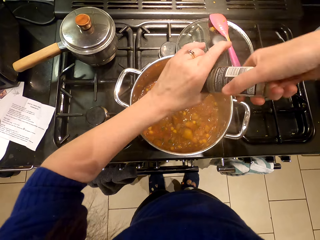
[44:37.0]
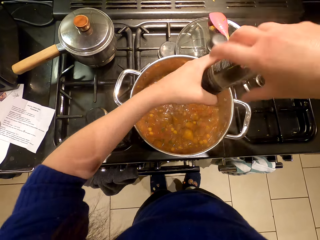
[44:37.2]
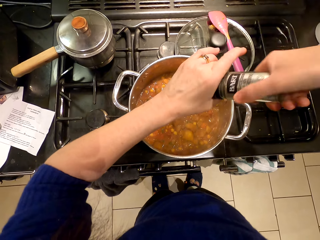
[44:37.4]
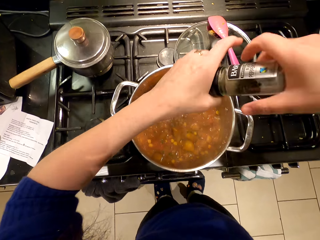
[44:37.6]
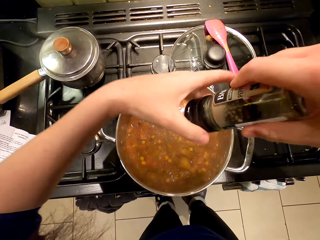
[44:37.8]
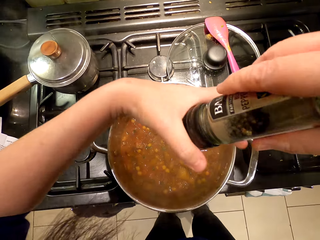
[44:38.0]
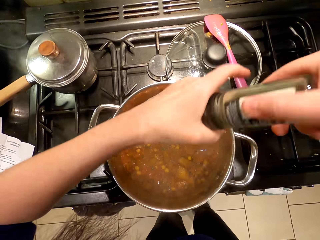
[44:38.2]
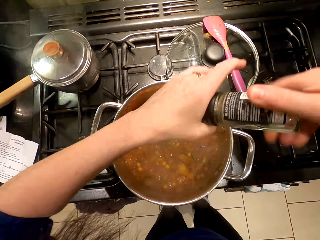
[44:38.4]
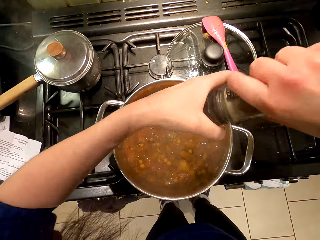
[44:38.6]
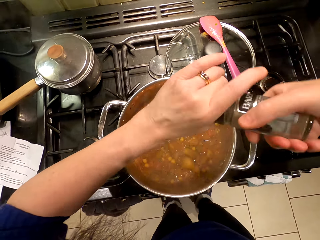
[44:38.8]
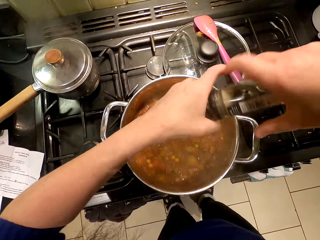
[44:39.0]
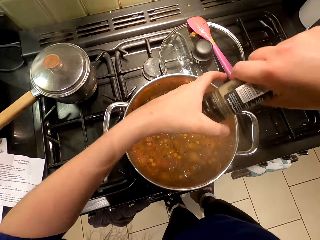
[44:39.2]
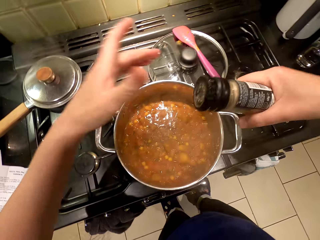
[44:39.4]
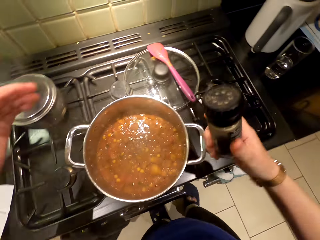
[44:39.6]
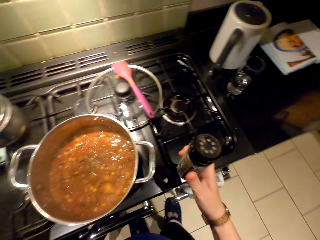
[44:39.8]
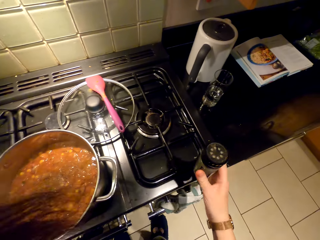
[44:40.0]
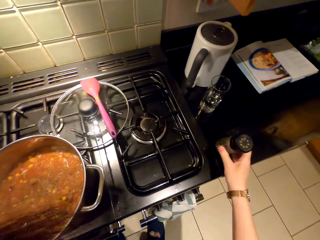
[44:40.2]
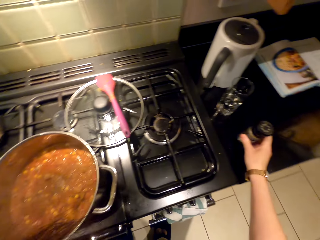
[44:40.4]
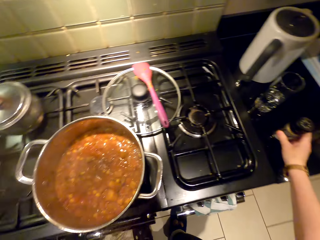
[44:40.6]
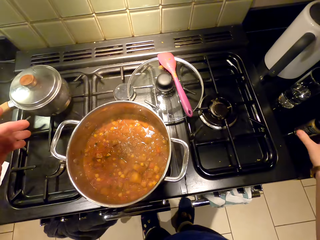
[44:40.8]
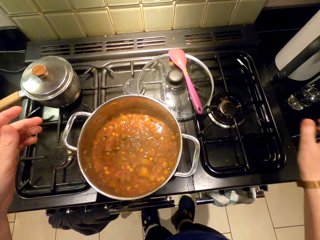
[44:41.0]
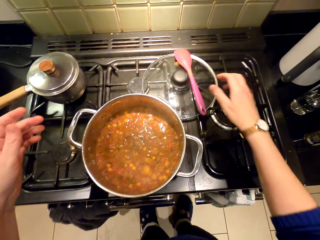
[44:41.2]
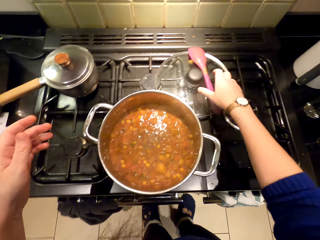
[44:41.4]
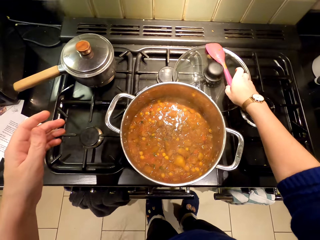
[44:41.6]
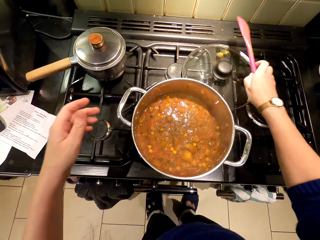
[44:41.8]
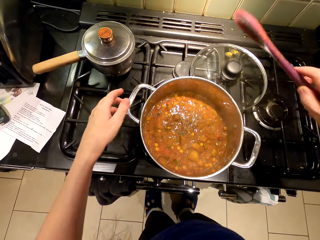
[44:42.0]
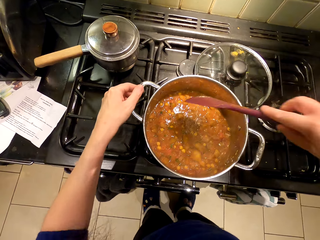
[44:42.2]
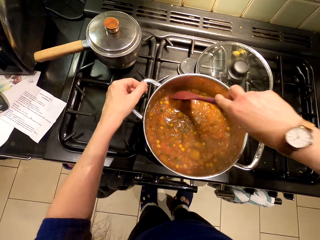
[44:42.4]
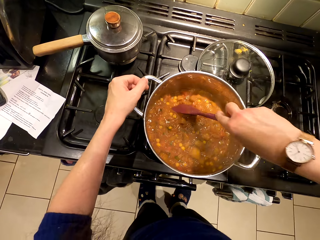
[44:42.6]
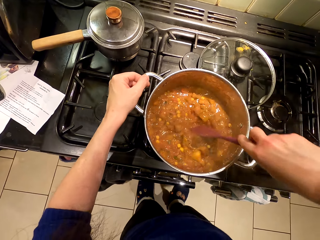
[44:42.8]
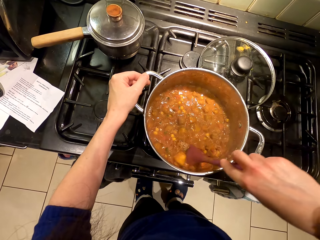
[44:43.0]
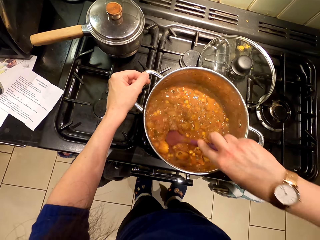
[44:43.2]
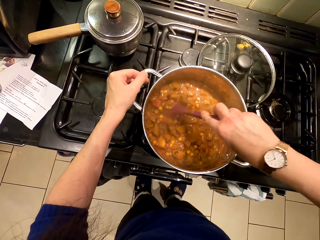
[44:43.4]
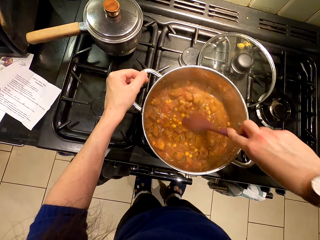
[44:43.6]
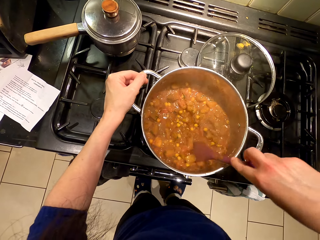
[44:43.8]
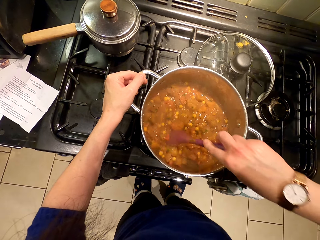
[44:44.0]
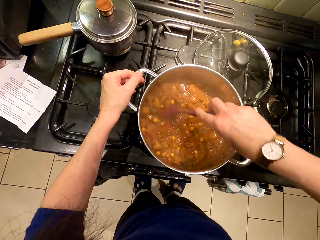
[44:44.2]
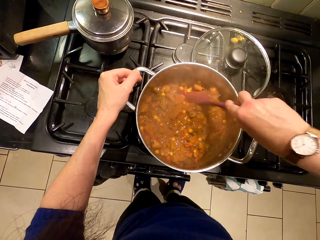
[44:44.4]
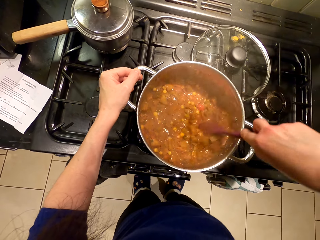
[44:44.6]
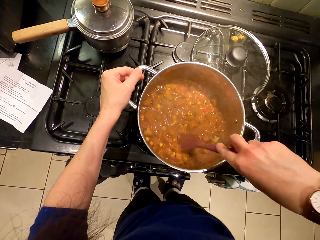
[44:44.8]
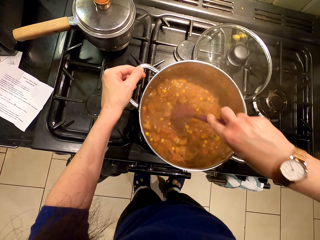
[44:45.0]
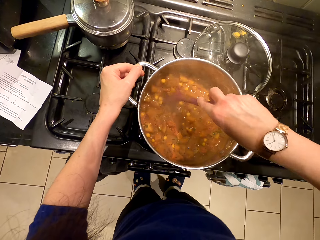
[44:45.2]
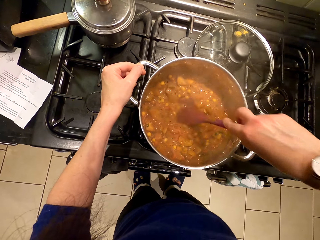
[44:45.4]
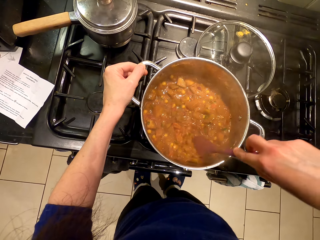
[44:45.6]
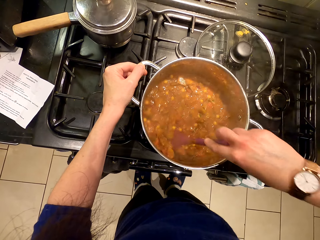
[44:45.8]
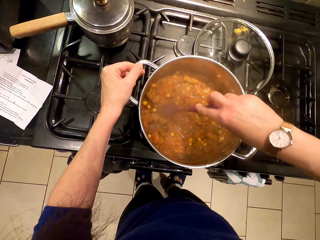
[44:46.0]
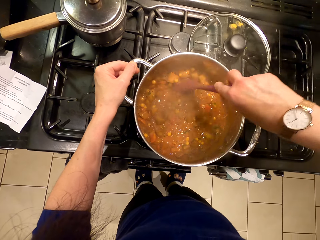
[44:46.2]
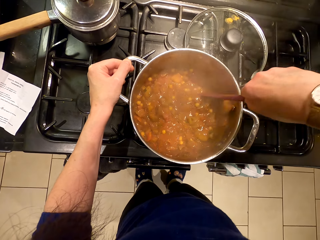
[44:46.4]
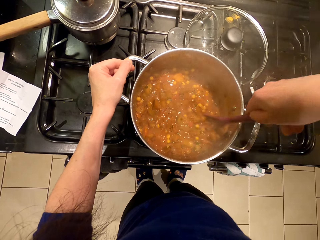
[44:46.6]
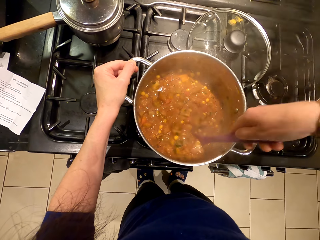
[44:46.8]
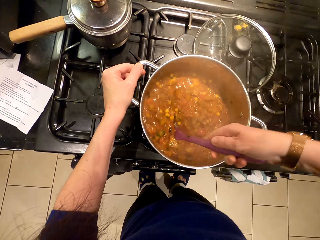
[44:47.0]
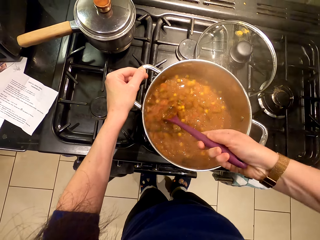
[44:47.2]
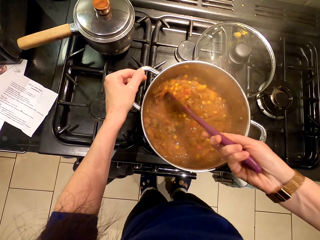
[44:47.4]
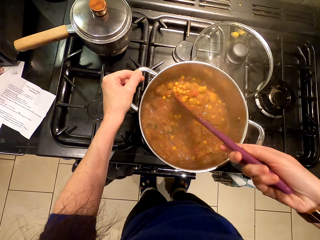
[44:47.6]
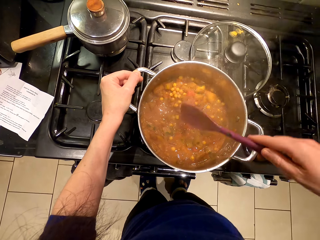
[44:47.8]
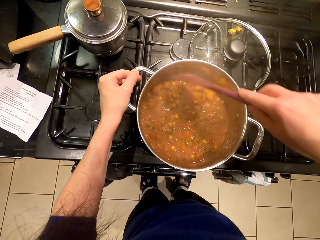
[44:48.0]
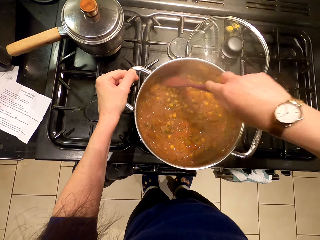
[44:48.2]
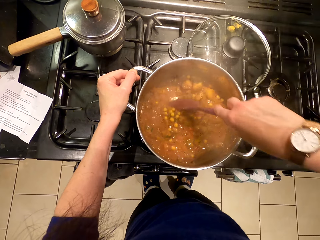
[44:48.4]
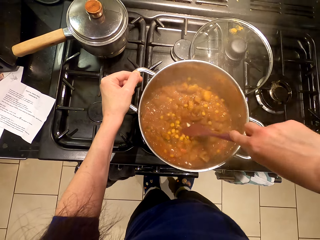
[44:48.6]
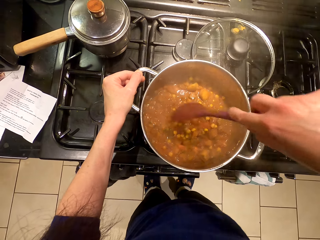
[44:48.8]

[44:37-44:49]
The camera wearer places the spice shaker on the countertop. They pick the cooking stick and stir the food.

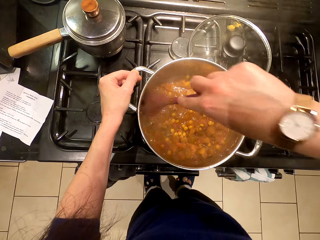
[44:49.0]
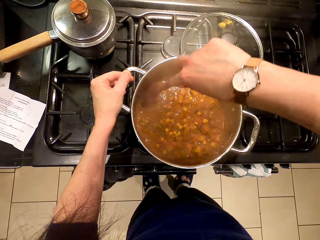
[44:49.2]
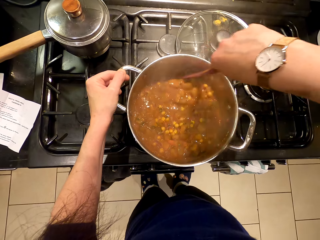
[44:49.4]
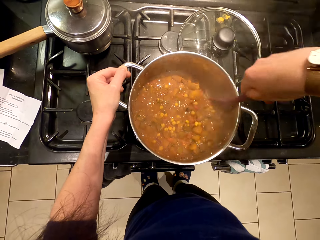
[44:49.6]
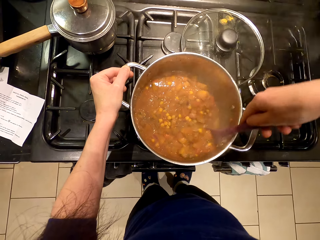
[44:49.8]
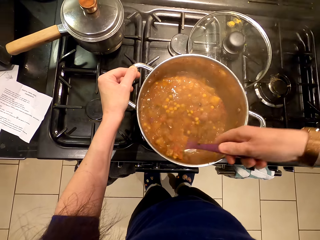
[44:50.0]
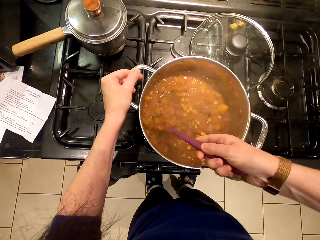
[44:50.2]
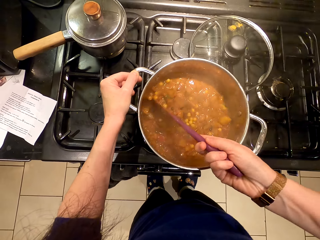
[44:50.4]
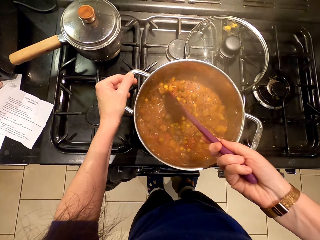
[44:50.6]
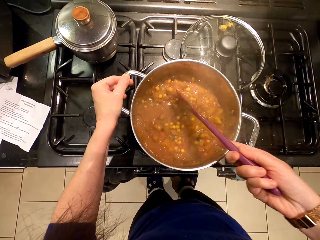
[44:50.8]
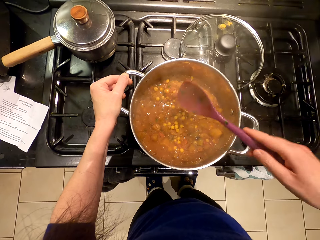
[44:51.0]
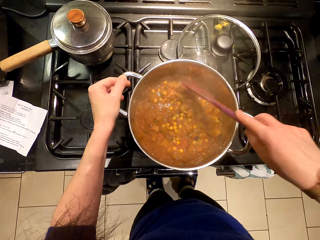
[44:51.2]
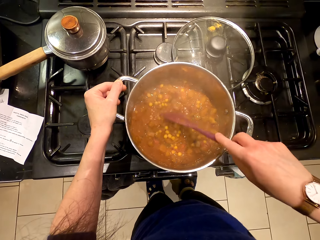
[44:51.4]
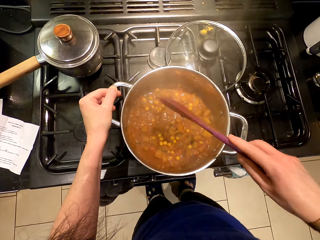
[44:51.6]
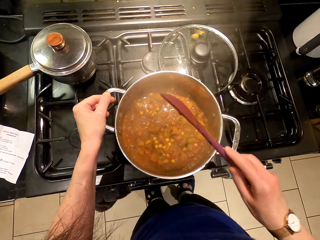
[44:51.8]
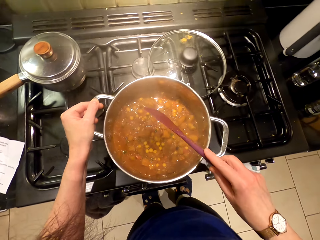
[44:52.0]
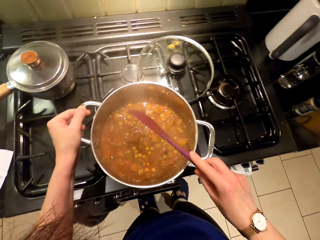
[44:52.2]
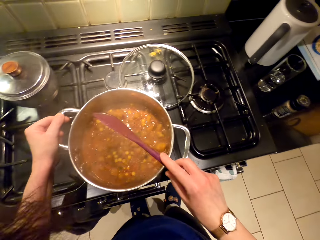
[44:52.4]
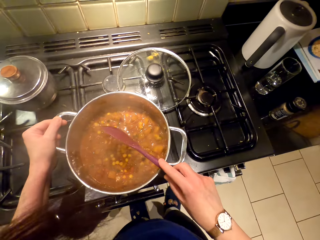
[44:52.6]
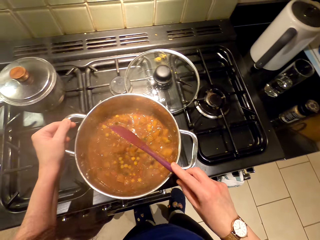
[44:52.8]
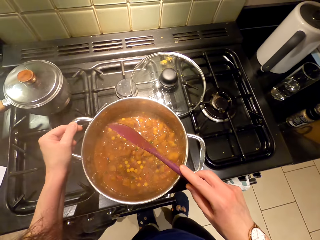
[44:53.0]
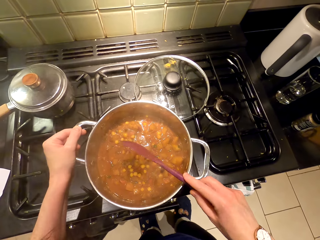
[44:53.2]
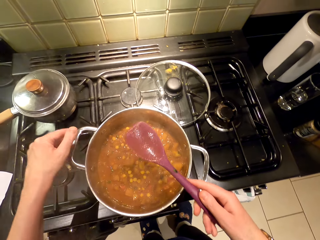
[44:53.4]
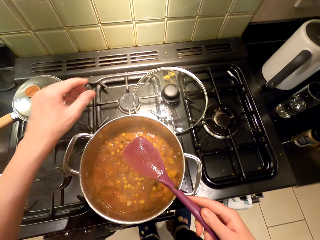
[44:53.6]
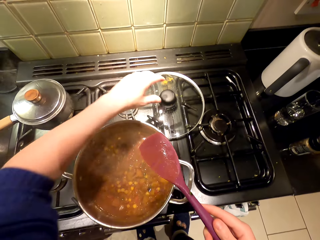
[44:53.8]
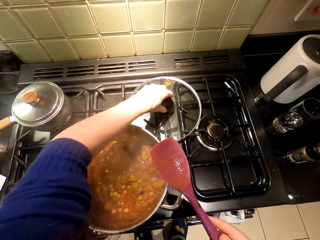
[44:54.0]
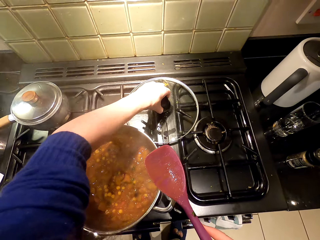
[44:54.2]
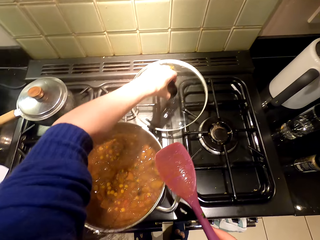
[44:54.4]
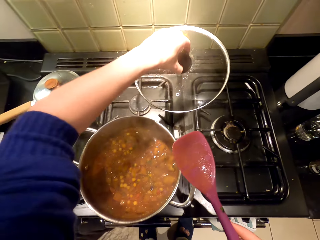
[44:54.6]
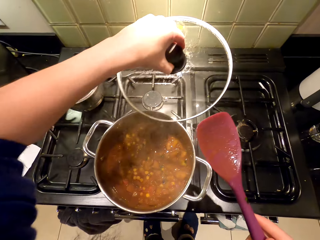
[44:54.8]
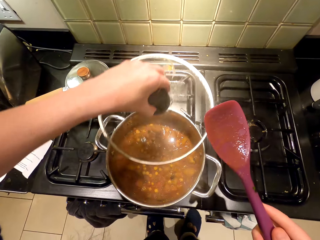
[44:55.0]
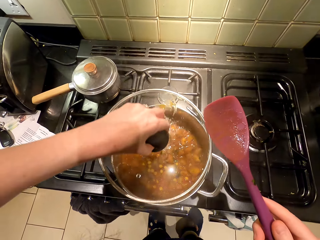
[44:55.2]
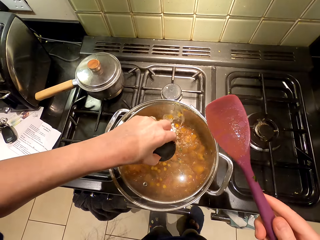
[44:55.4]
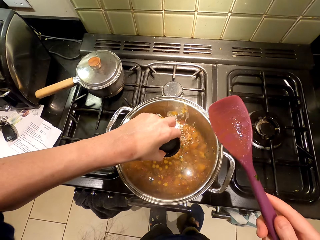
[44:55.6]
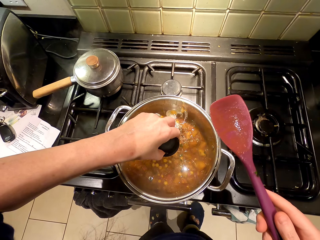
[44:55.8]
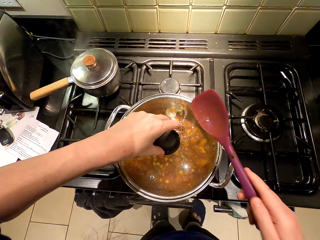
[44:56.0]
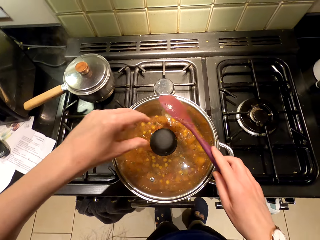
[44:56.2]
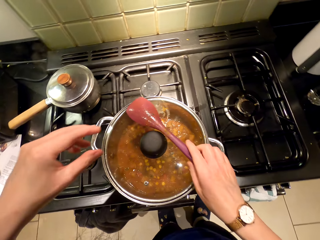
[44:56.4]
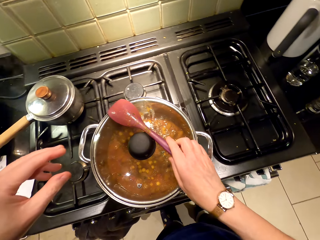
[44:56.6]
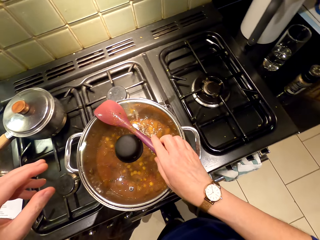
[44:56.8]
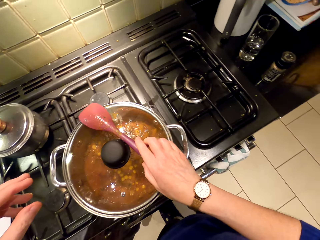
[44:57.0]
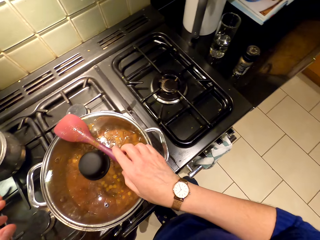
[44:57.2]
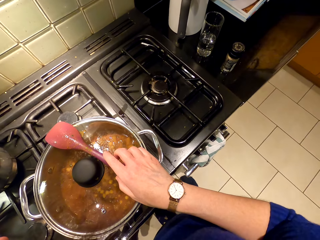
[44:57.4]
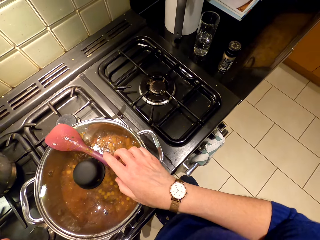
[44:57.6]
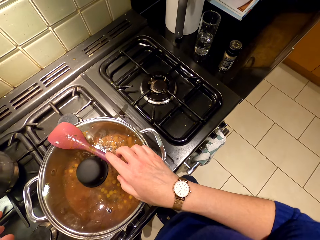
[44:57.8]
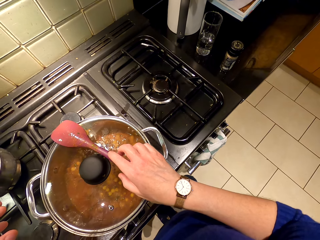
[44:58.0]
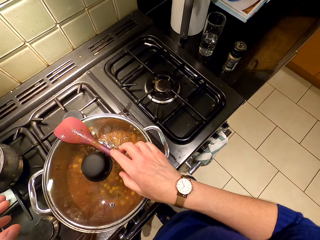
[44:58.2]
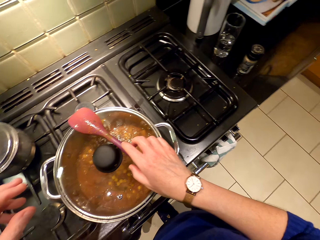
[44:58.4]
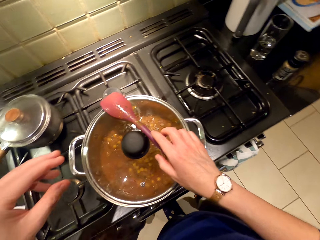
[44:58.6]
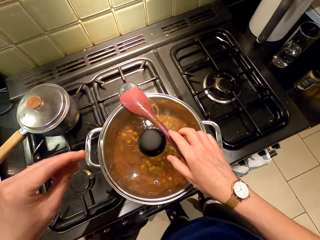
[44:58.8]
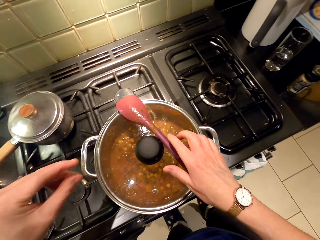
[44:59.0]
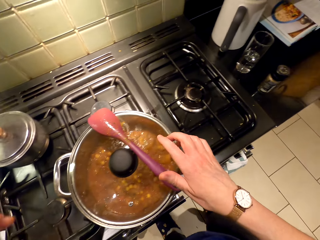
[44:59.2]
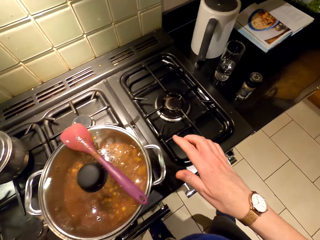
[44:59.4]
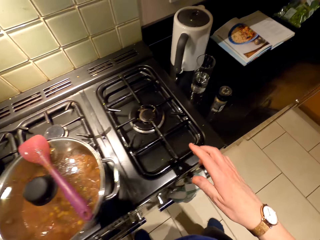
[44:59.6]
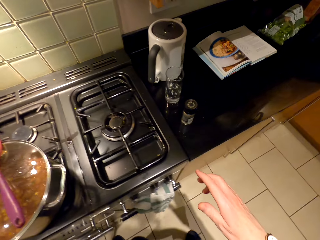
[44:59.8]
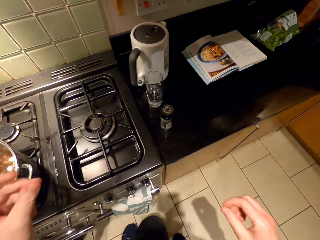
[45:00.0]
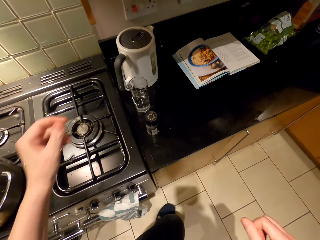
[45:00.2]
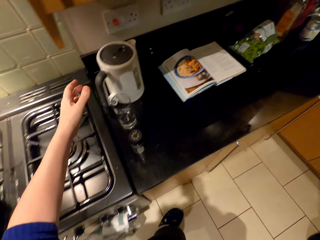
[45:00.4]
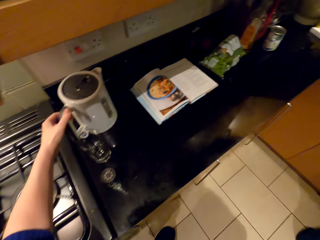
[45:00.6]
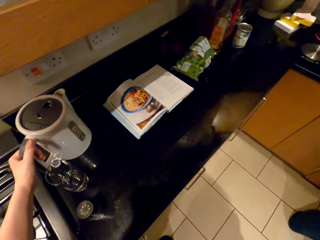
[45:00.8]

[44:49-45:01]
The camera wearer taps the spoon on the cooking pot. They shake the cooking stick. They pick the cooking pot lid. They cover the cooking pot. They put the spoon on the cooking pot. They walk around.
